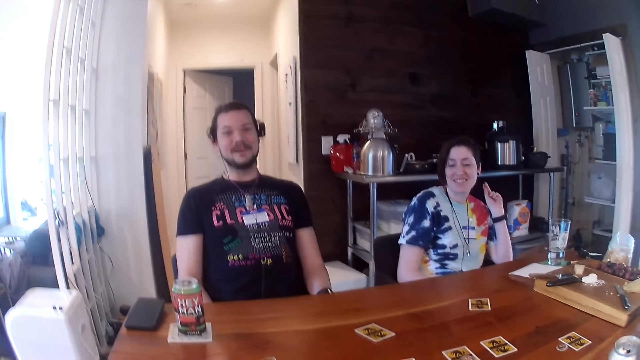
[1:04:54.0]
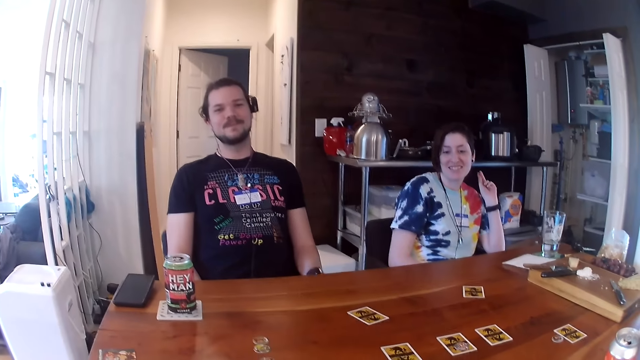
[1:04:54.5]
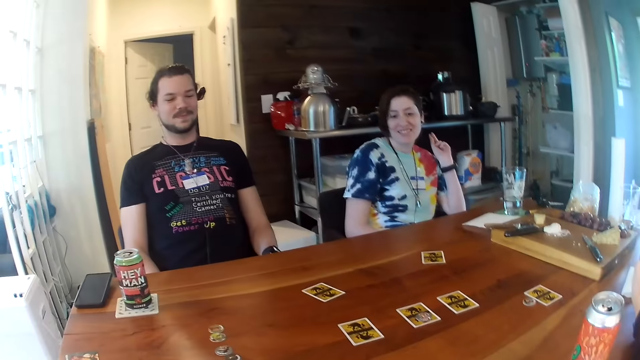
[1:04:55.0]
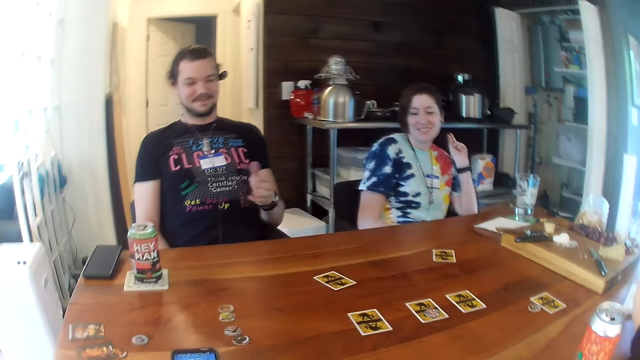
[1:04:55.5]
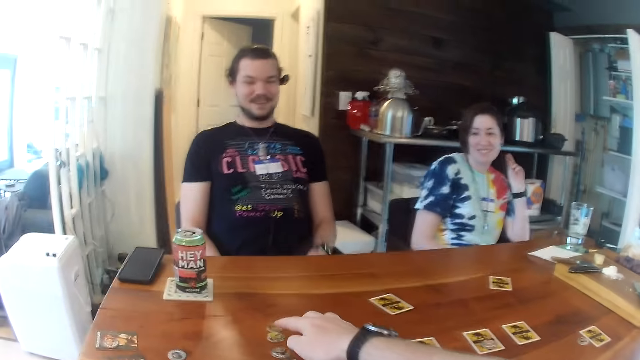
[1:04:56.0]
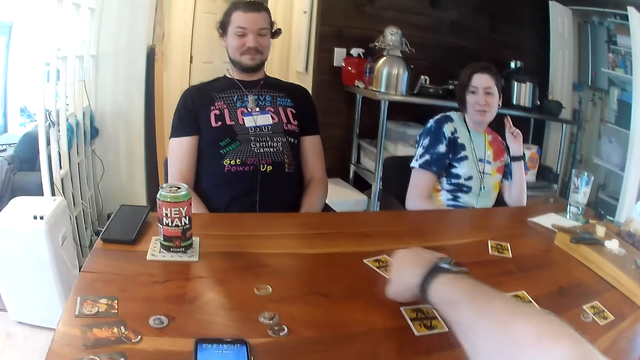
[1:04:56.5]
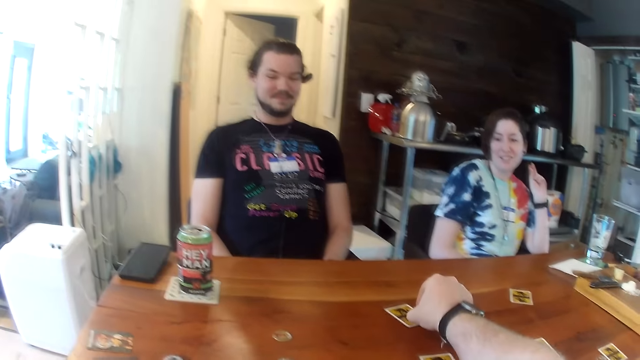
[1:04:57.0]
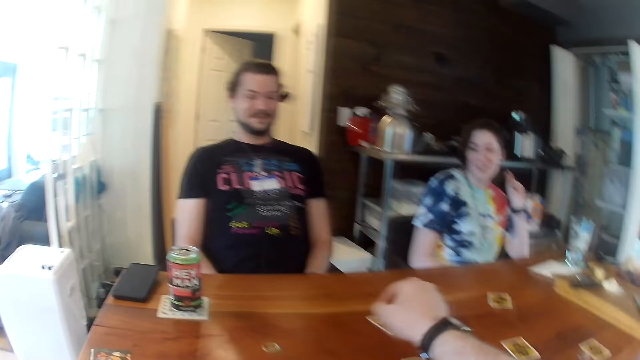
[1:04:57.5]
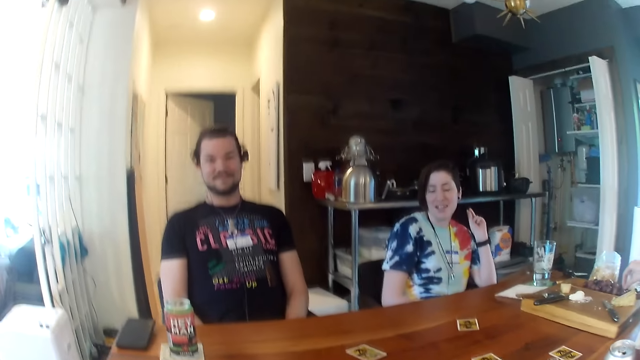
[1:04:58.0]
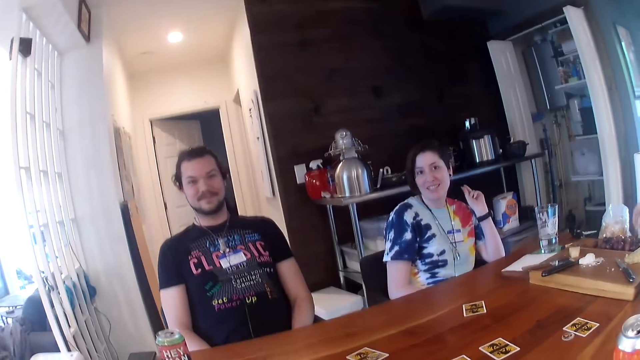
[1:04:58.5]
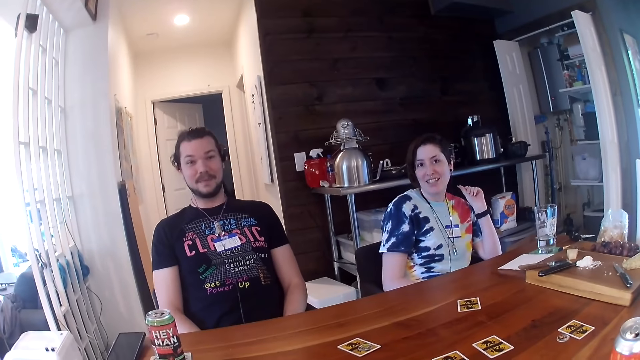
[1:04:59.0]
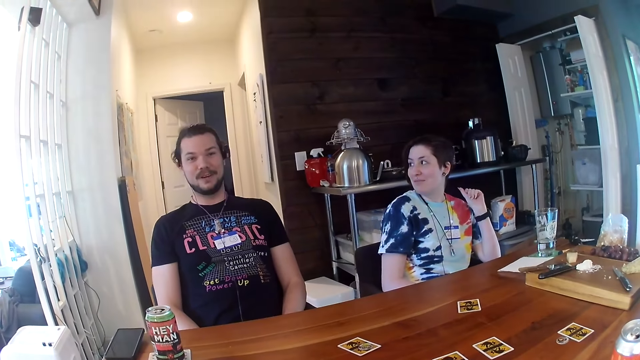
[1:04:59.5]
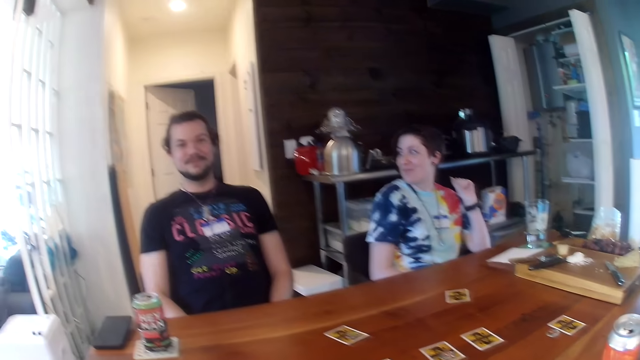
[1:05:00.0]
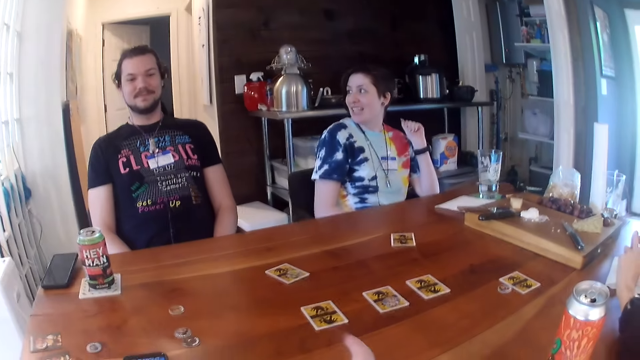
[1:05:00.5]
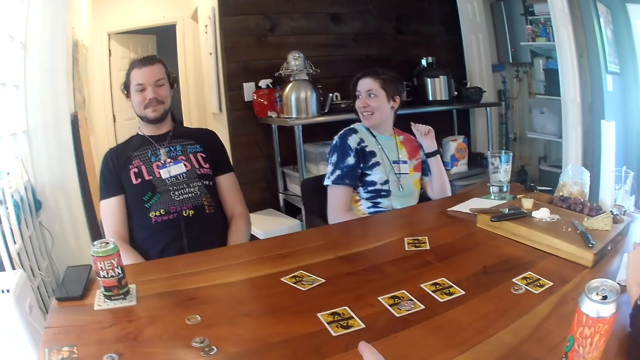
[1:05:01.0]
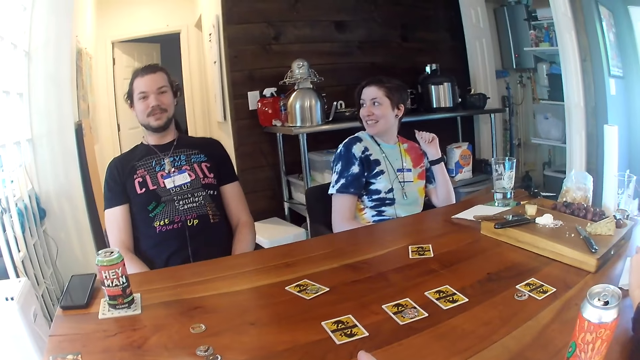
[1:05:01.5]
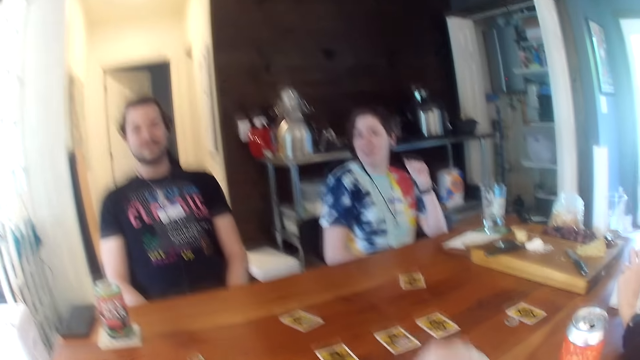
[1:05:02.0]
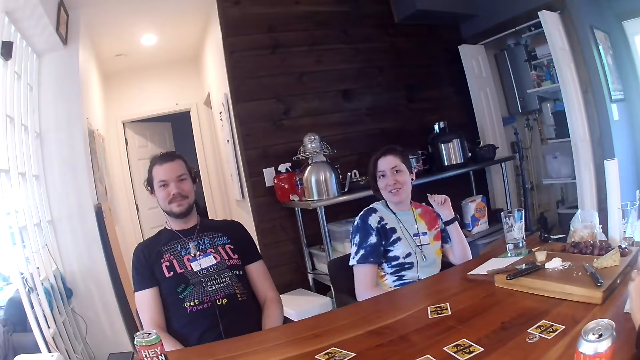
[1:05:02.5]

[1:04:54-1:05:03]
The camera wearer picks up a coin with his right hand. He drops the coin with his right hand. He gestures with his right hand.

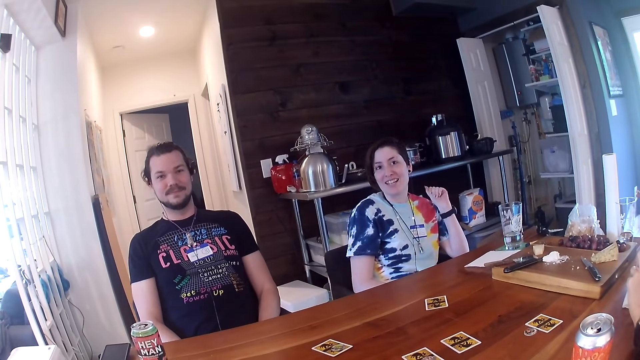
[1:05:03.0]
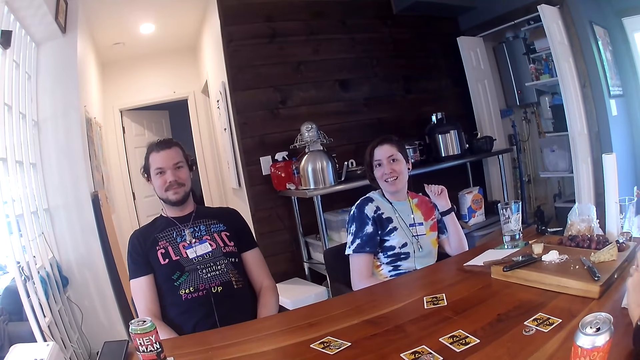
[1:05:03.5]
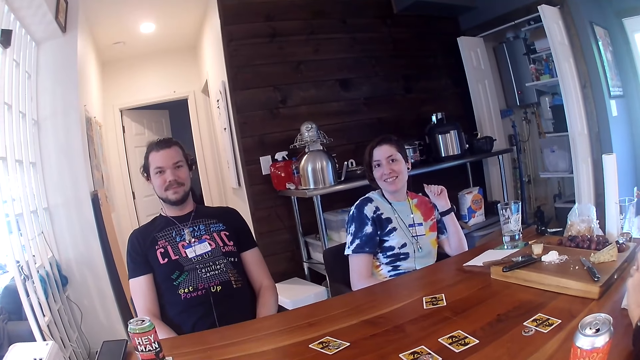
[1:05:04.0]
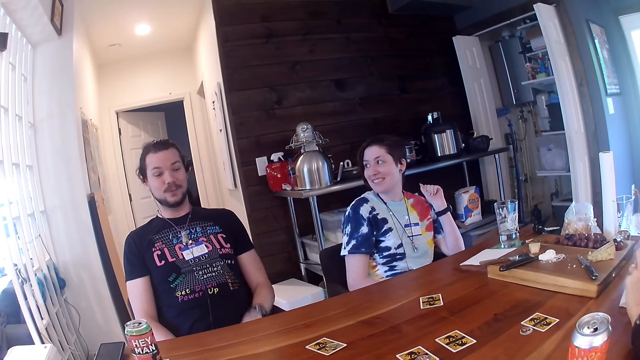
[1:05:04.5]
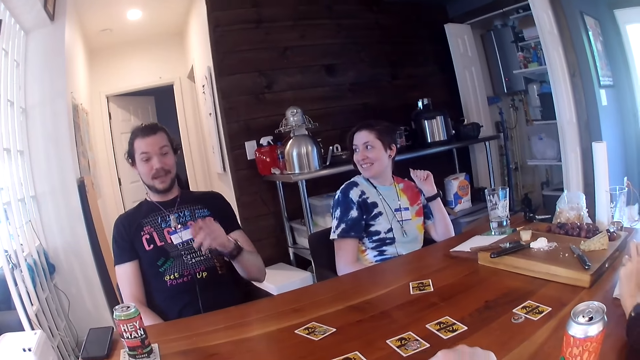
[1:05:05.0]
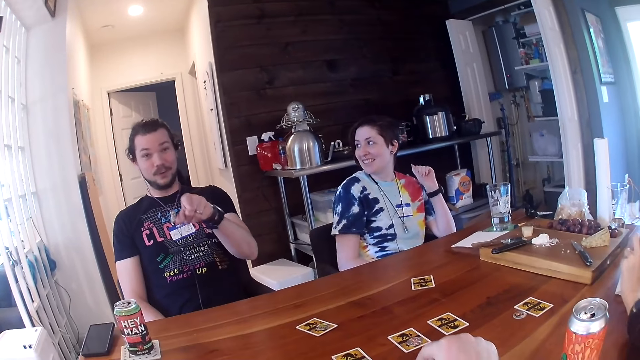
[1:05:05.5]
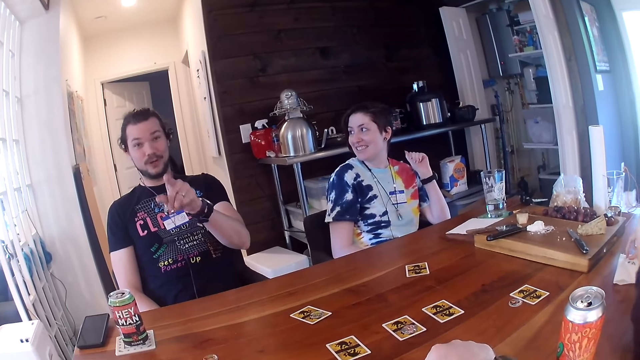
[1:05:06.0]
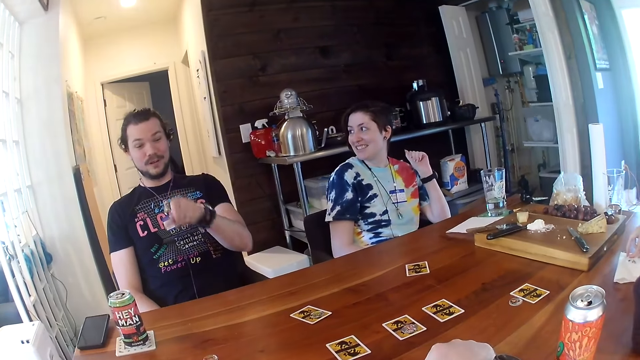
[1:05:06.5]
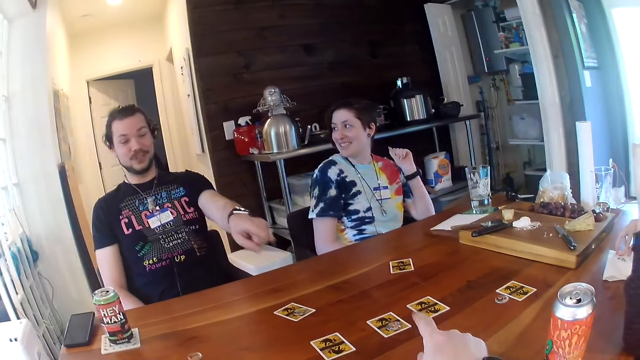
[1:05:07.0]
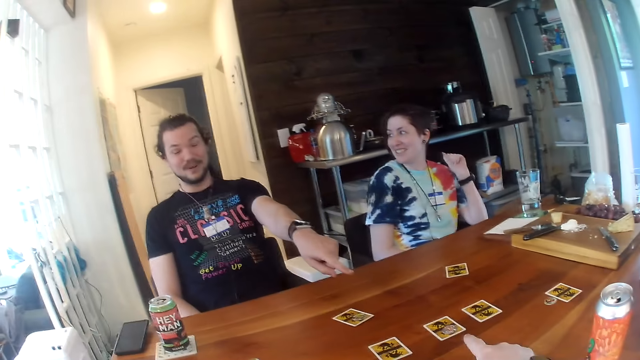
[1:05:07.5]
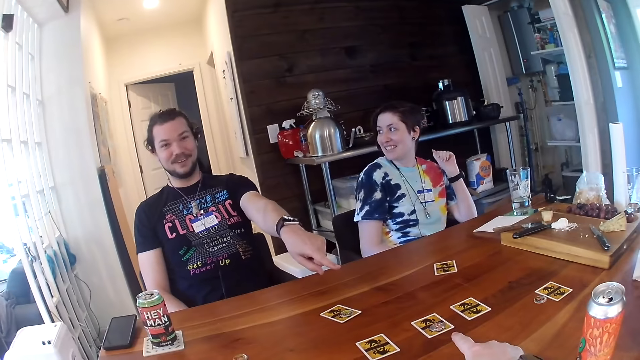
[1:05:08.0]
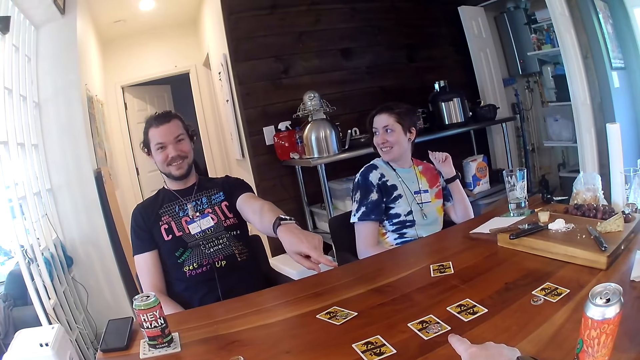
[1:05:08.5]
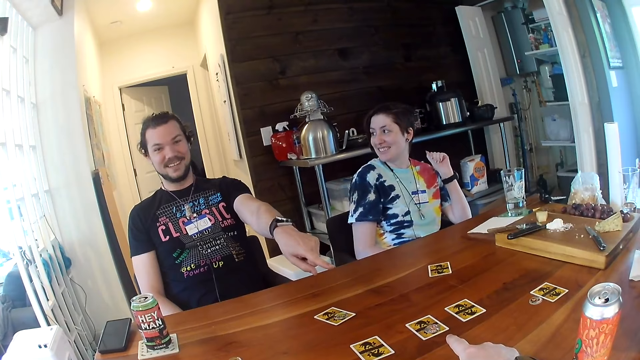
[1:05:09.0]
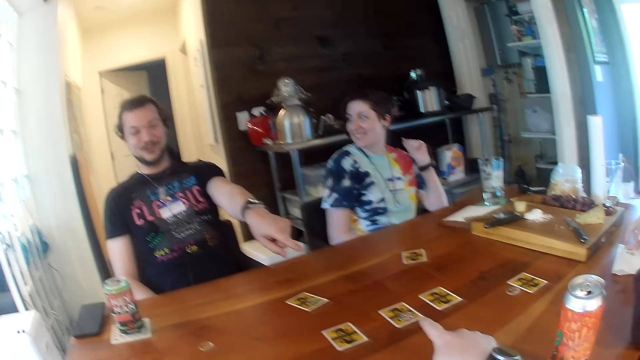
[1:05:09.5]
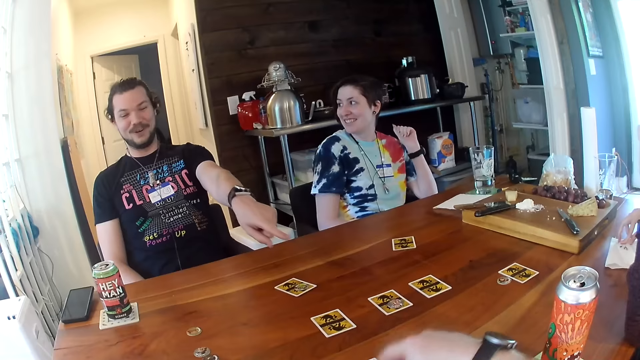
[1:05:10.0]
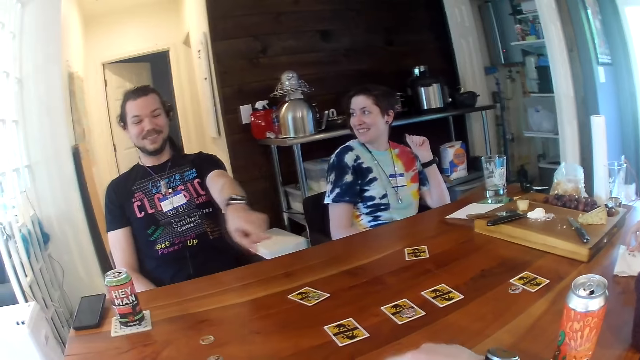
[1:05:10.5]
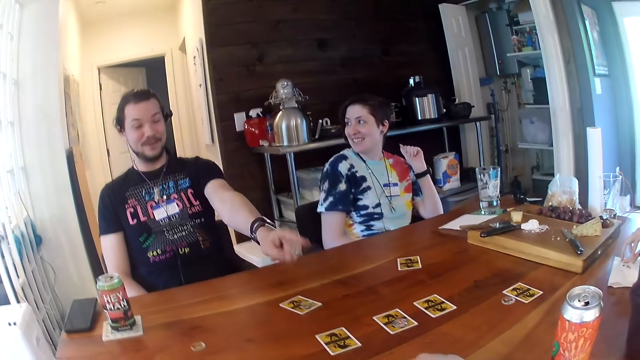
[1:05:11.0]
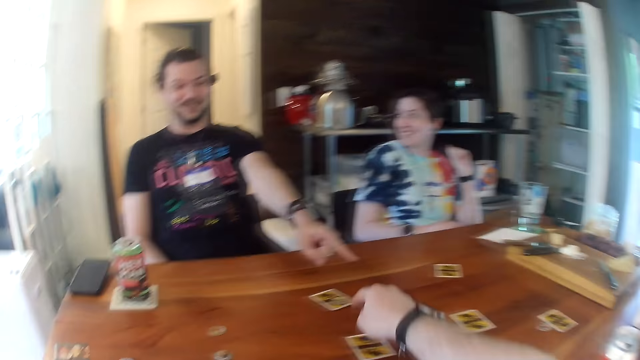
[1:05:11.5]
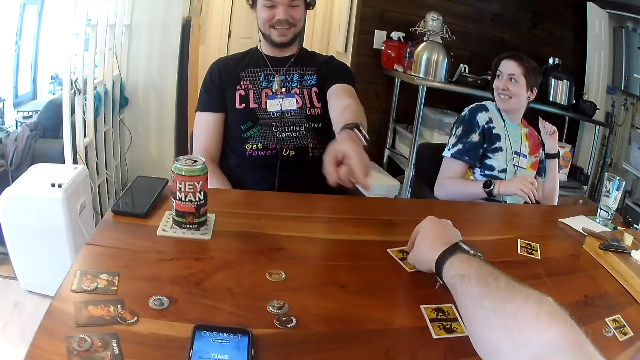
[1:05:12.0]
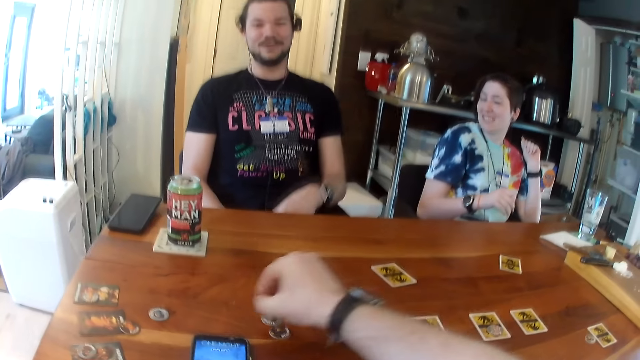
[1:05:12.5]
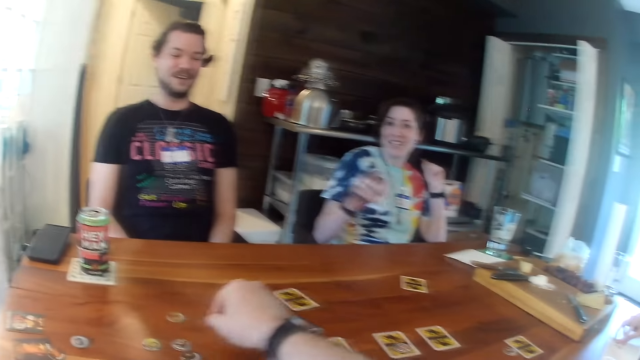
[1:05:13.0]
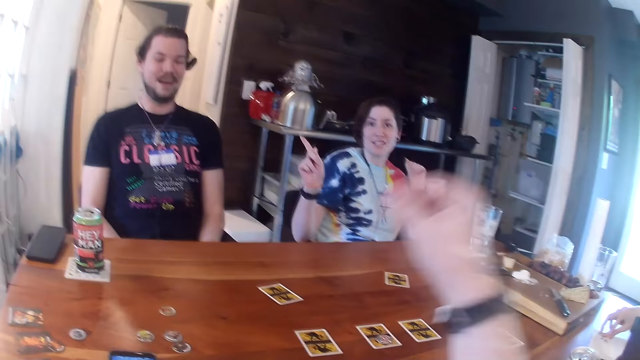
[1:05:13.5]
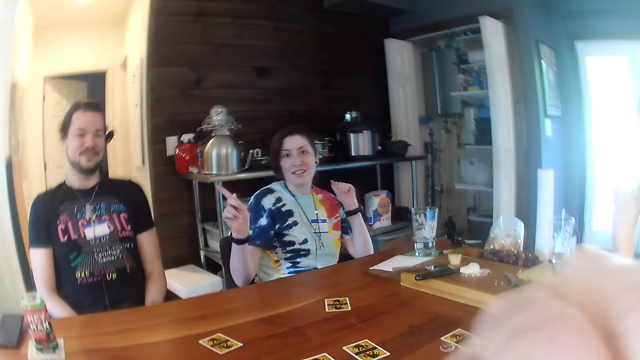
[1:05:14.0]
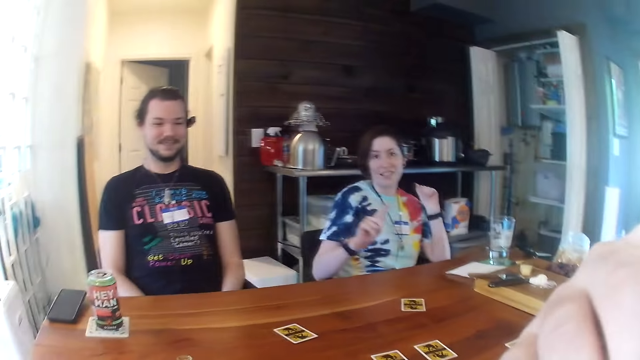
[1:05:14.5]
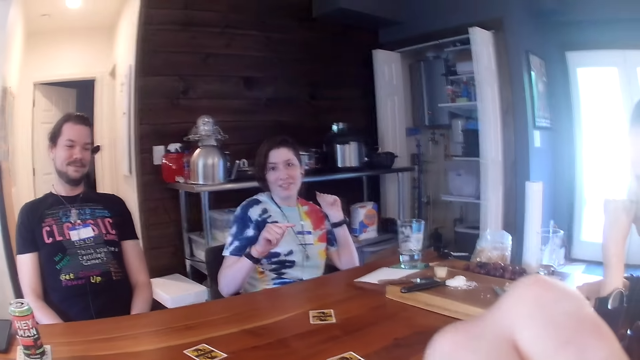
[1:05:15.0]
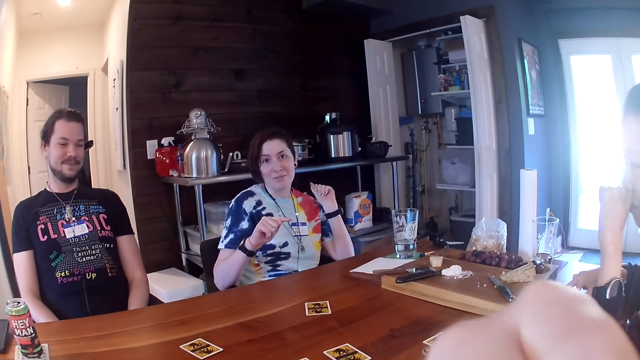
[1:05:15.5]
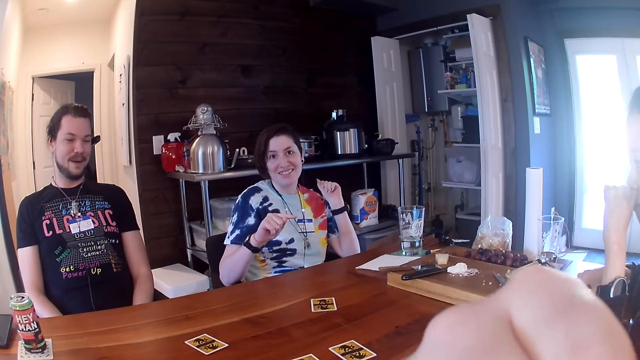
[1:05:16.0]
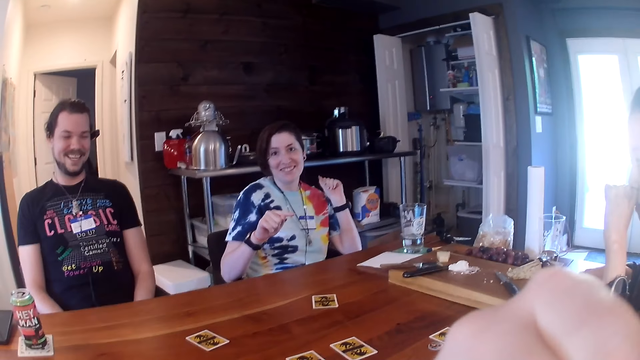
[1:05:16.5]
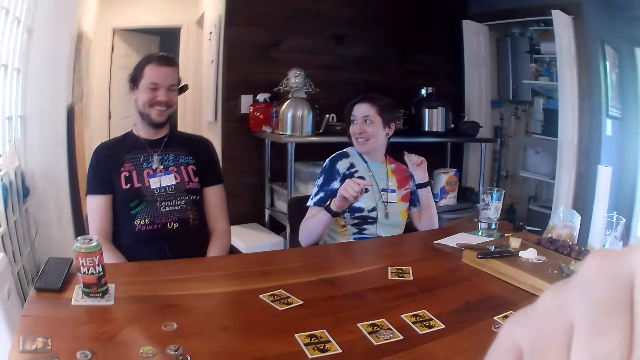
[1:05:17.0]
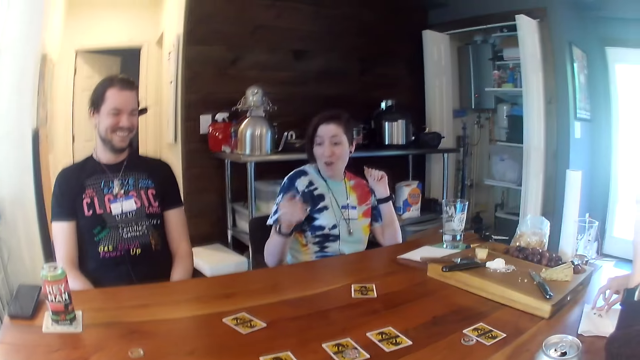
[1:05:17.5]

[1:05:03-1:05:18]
A man gestures with his left hand. The camera wearer taps the table with his right hand. He gestures with his right hand. He picks up a coin with his right hand. He drops the coin in his right hand. A woman gestures with her right hand. The camera wearer places his right hand under his chin.
